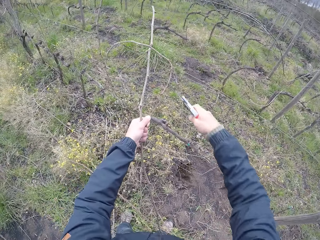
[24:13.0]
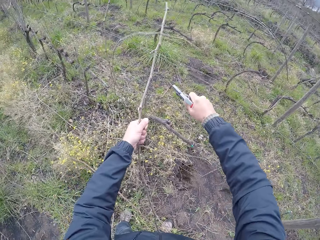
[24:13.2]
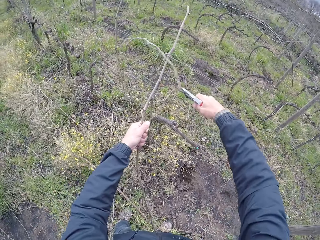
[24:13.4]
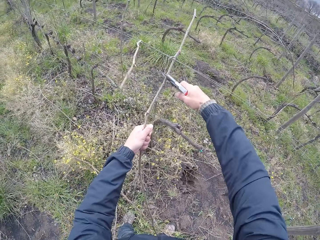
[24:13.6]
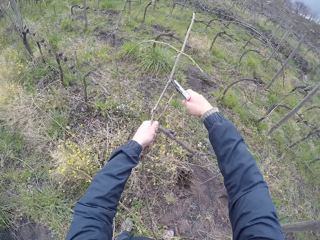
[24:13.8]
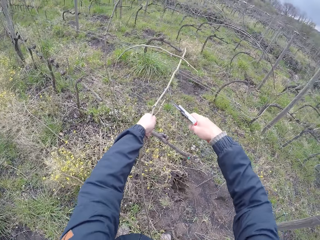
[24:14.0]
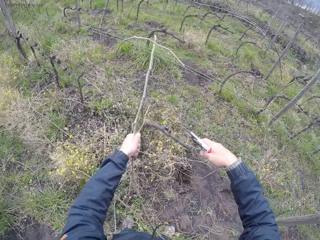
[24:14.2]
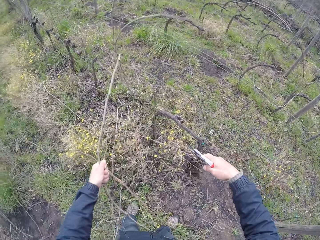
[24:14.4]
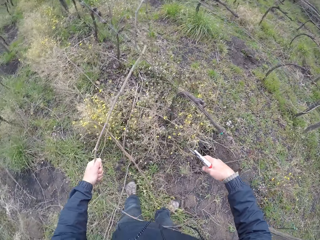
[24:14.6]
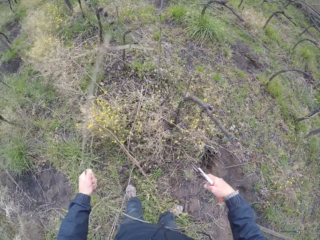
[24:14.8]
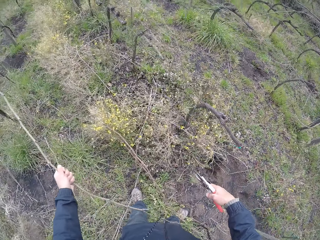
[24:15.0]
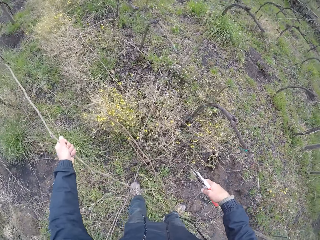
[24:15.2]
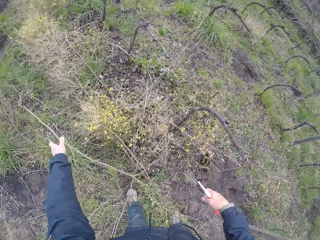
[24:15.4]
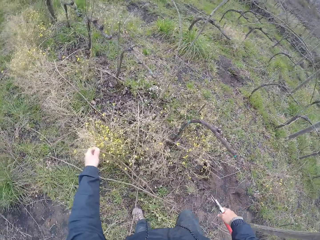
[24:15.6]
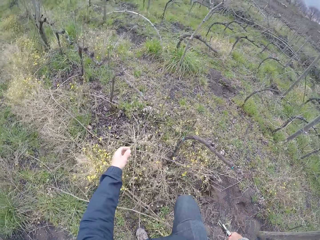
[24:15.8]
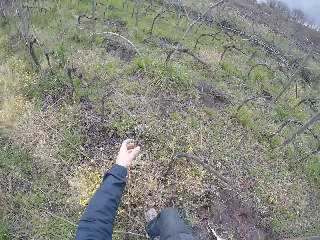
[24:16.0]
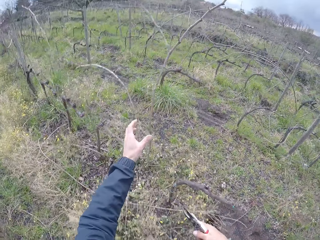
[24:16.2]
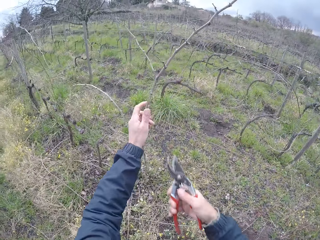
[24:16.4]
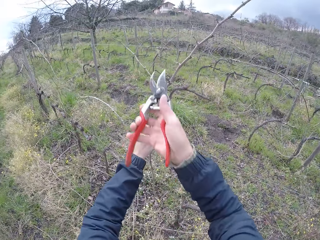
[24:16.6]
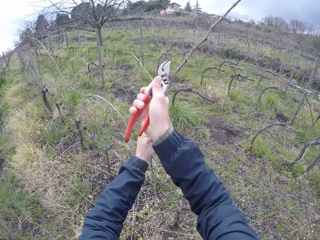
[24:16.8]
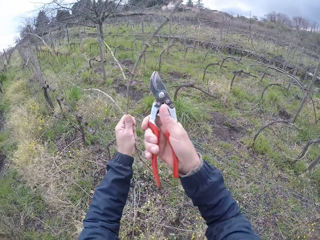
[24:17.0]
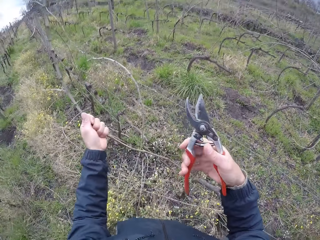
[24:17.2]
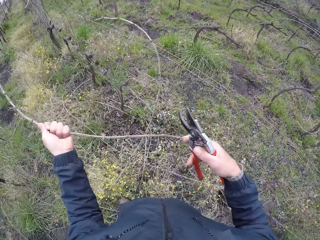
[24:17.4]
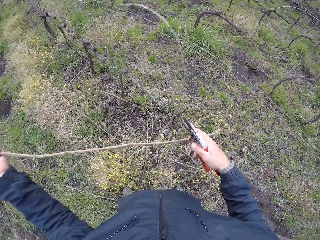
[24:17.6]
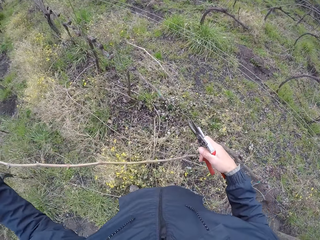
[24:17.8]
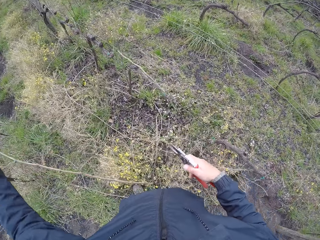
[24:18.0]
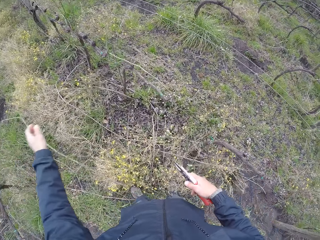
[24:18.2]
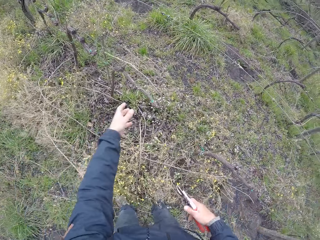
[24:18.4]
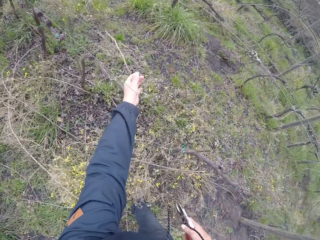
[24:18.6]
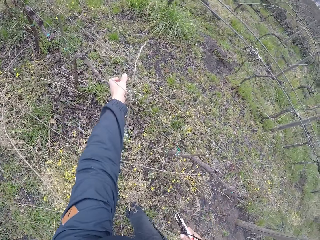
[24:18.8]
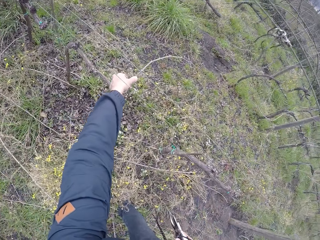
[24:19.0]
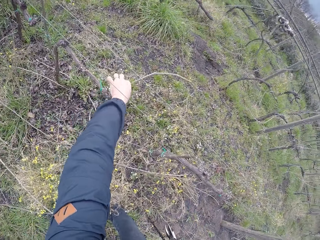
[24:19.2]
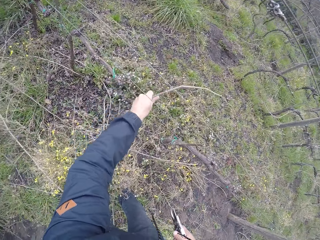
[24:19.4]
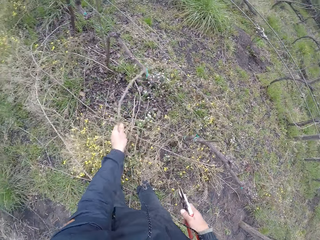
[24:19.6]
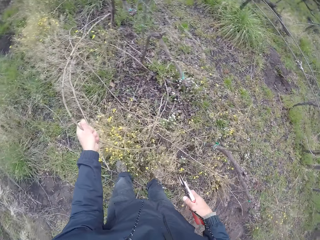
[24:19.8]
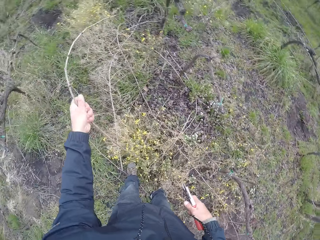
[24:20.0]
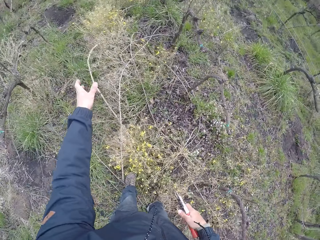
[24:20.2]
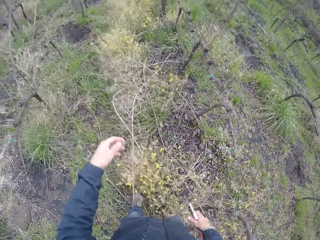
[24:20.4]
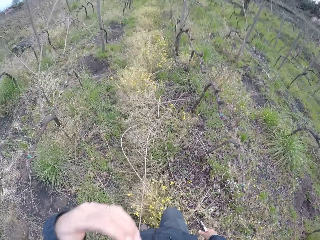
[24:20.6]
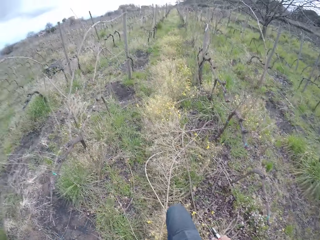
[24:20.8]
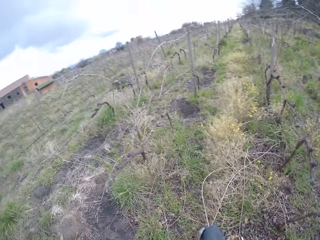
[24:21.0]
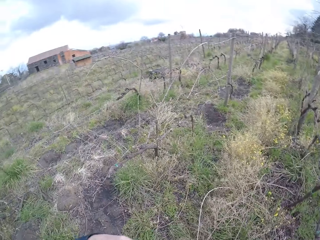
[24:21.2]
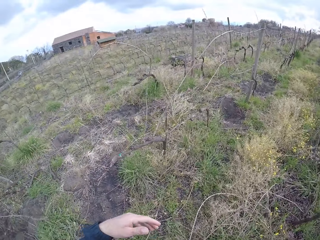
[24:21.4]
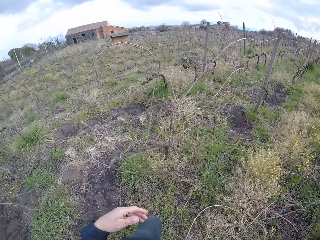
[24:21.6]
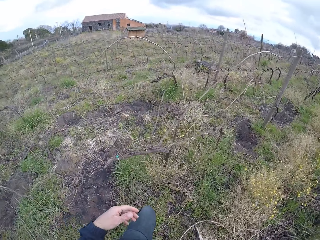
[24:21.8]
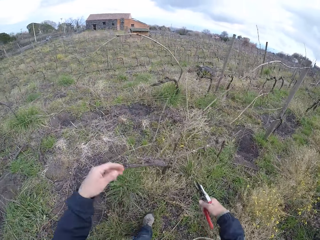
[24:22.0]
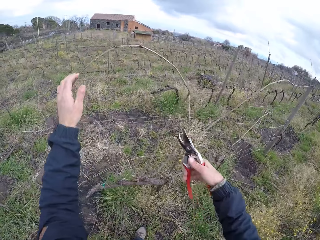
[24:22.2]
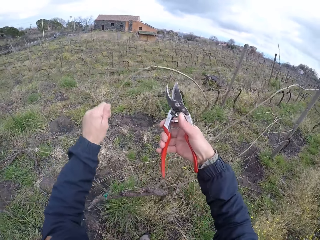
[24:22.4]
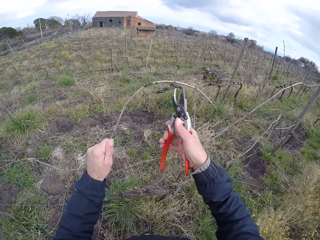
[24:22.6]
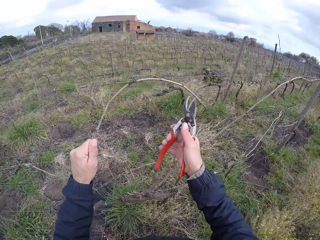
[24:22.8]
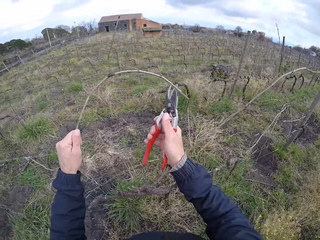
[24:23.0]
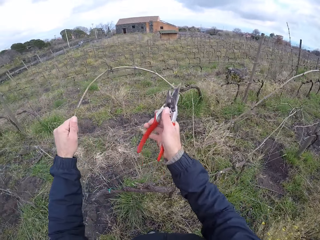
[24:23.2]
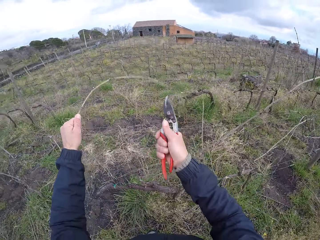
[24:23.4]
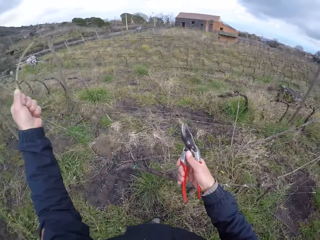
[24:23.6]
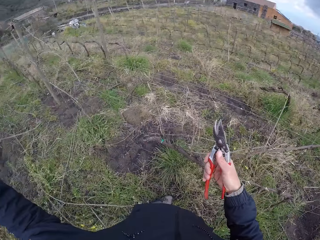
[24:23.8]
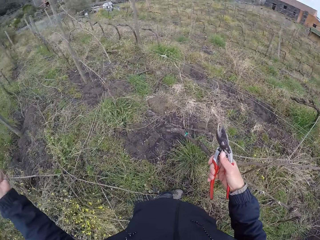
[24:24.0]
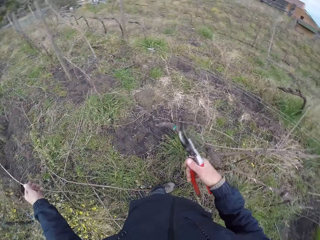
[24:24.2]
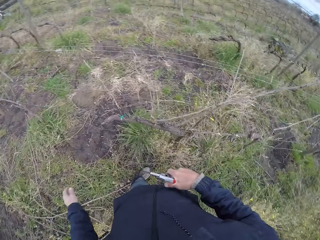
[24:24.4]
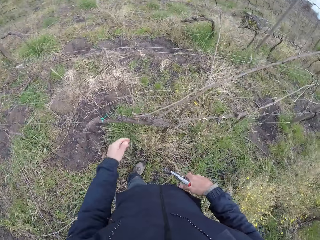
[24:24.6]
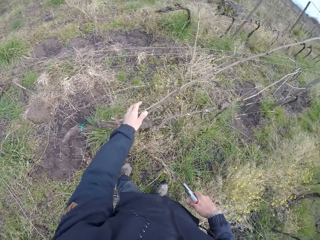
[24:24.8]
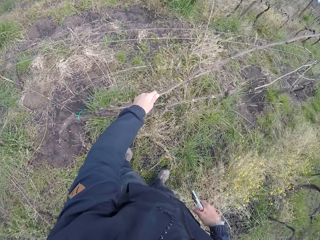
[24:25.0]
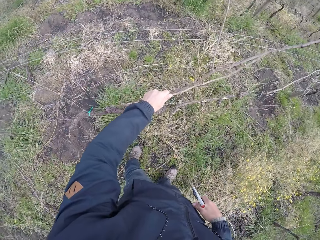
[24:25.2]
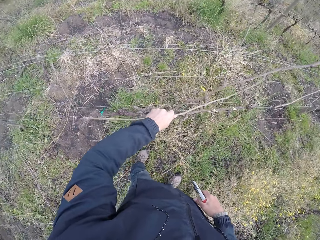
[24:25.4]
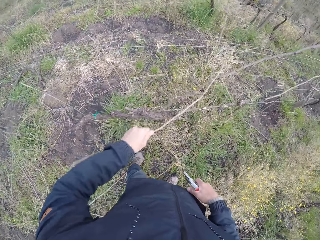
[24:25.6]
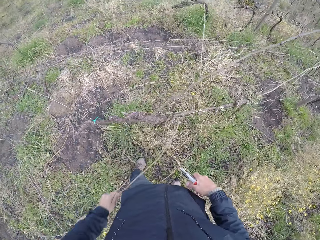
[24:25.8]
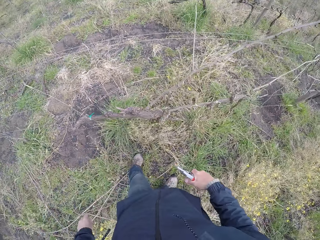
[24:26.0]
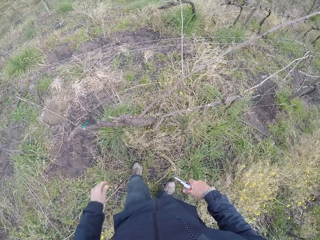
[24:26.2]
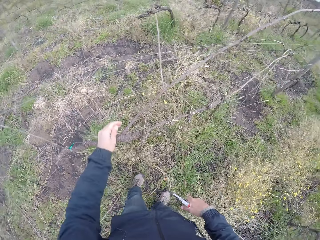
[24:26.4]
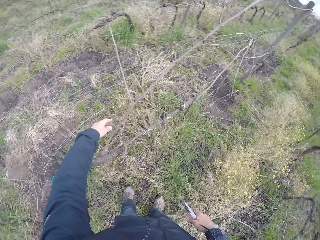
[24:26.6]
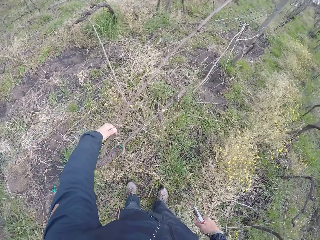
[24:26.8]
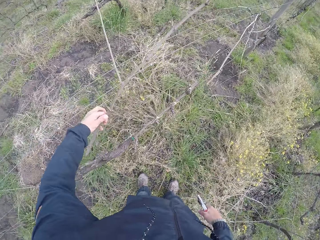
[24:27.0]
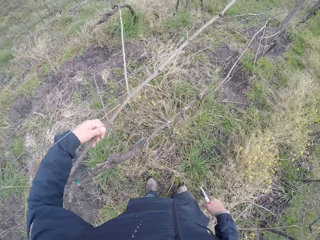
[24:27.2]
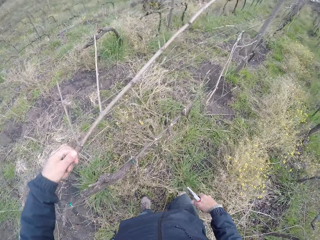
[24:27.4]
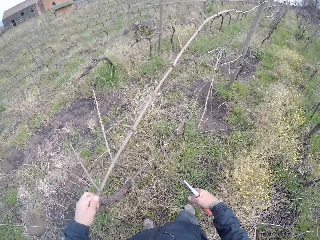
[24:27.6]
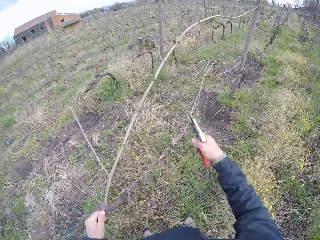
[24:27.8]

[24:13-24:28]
The camera wearer cuts a stick on the barb wire with the side cutter in his right hand. He drops the stick on the ground with his left hand. He holds a stick on the barb wire with his left hand. He cuts the stick from the barb wire with the side cutter in his right hand. He drops the stick on the ground with his left hand. He picks a stick from the barb wire with his left hand. He drops the stick on the ground with his left hand. He touches his face with his left hand. He holds a stick on the barb wire with his left hand. He cuts the stick on the barb wire with the side cutter in his right hand. He drops the stick on the ground with his left hand. He picks a stick from the barb wire with his left hand. He drops the stick on the ground with his left hand. He picks a stick from the barb wire with his left hand.

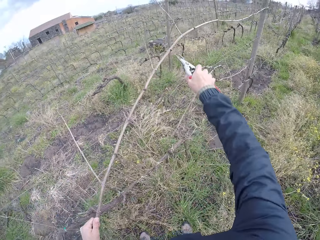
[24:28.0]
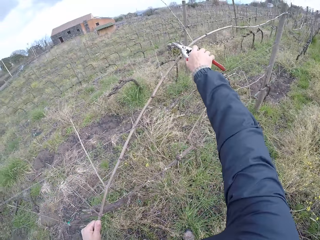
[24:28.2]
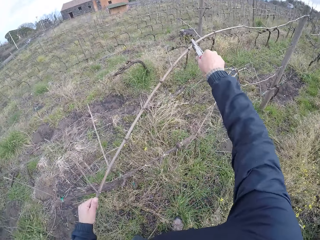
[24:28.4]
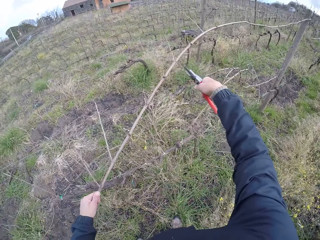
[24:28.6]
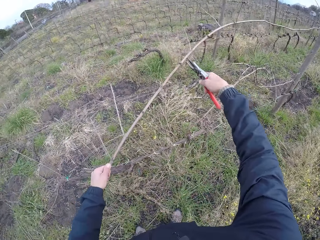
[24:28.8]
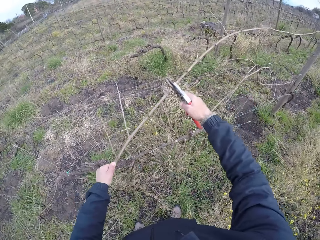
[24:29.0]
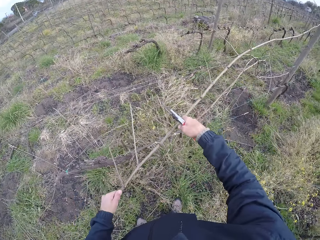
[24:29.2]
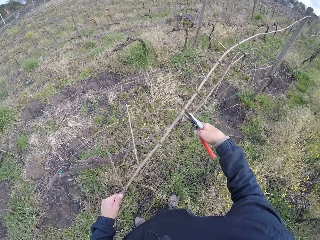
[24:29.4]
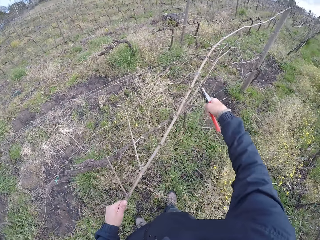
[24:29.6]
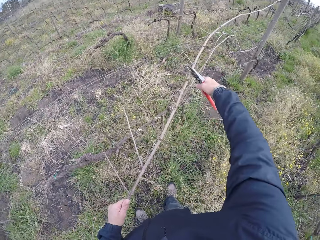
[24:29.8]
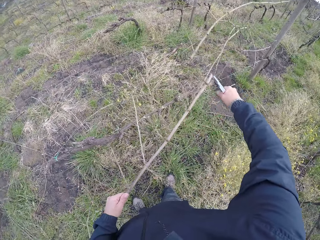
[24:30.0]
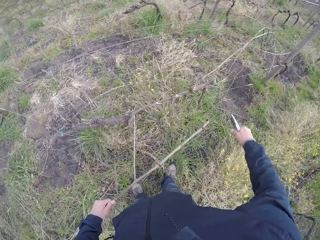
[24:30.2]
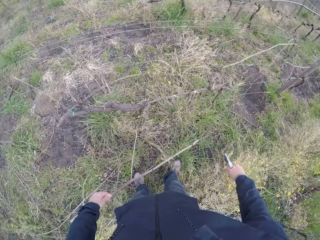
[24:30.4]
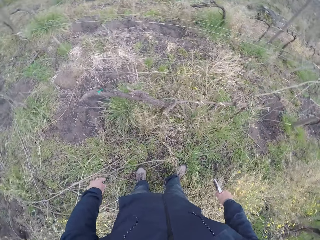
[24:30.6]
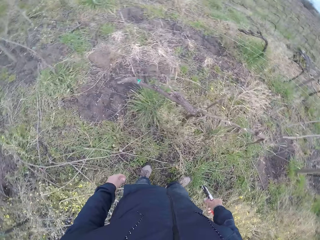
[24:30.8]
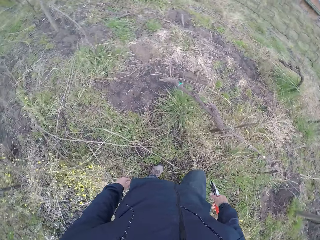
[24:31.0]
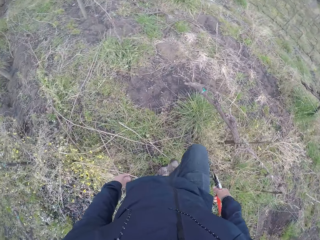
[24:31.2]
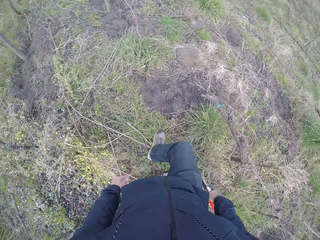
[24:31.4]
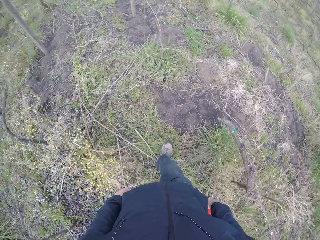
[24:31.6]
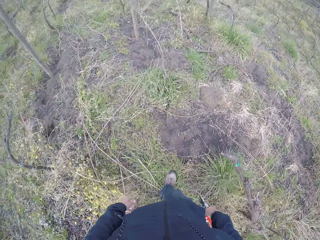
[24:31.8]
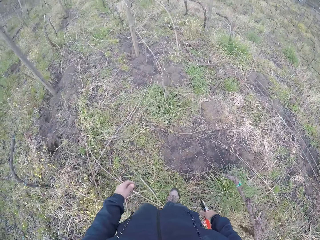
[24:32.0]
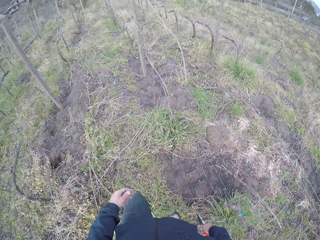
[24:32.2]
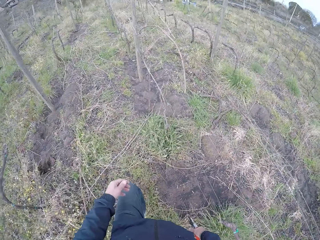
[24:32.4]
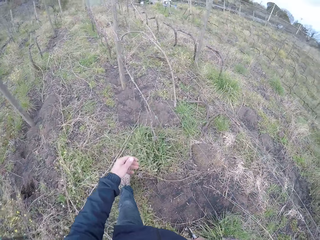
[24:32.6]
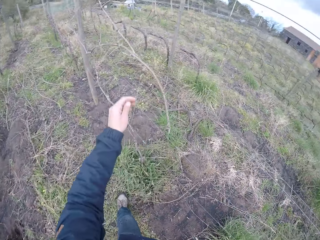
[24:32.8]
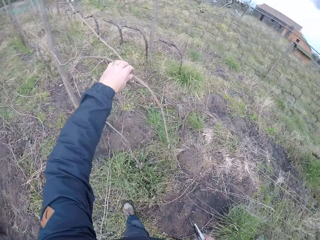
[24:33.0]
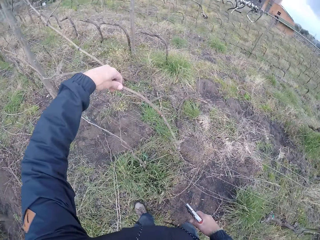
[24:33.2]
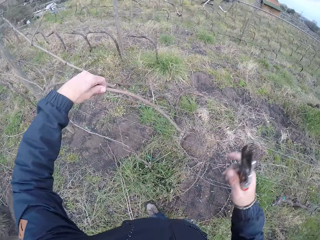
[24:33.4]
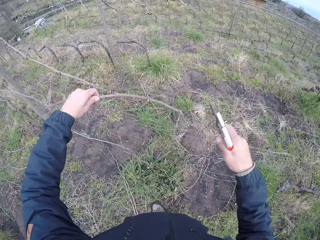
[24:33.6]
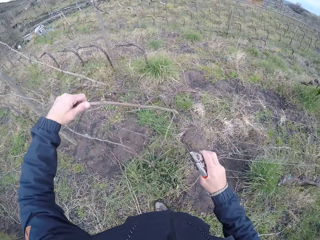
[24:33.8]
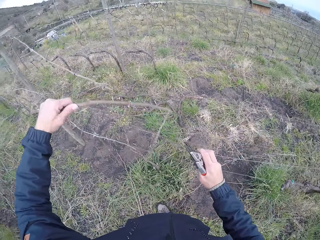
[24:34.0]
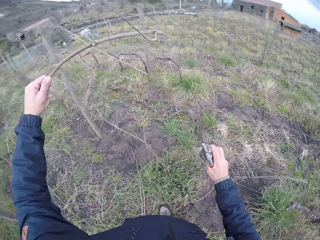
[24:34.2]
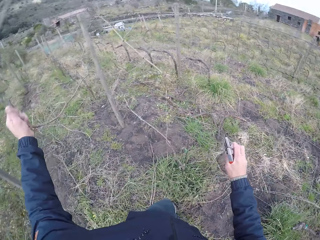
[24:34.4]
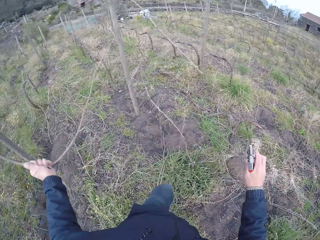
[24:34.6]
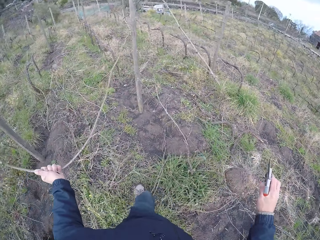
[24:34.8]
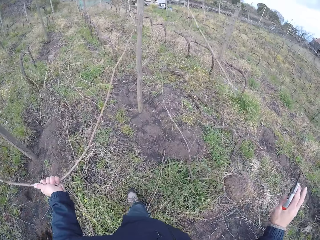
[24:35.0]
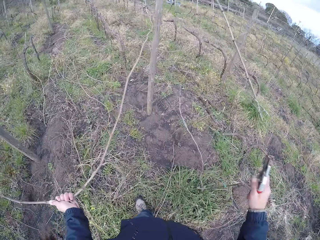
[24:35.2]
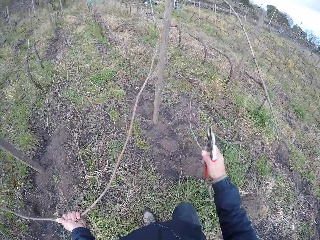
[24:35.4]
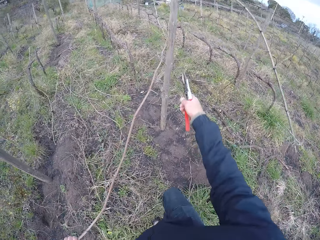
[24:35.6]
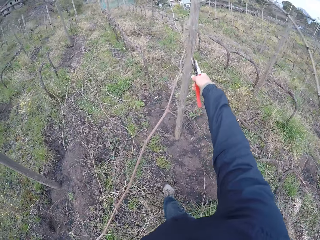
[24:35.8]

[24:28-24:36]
The camera wearer cuts the stick on the barb wire with the side cutter in his right hand. He drops the stick on the ground with his left hand. He pulls a stick from the barb wire with his left hand. He pulls the barb wire with his right hand.
